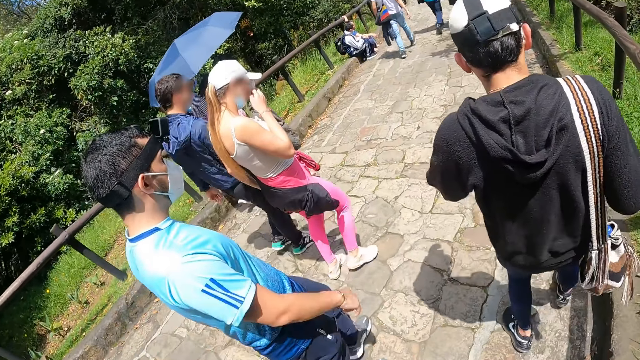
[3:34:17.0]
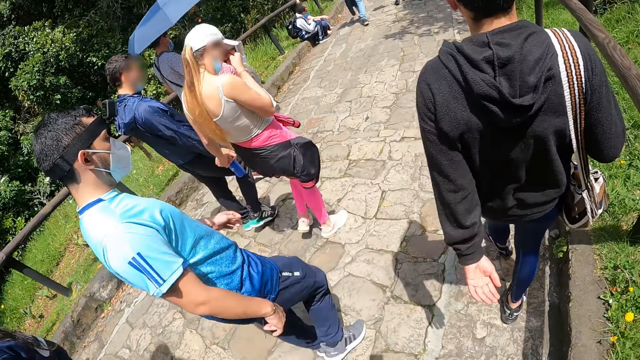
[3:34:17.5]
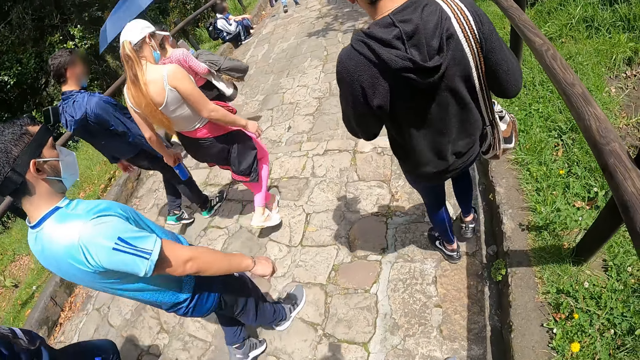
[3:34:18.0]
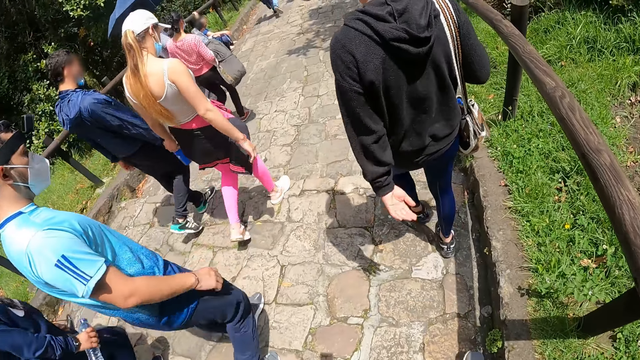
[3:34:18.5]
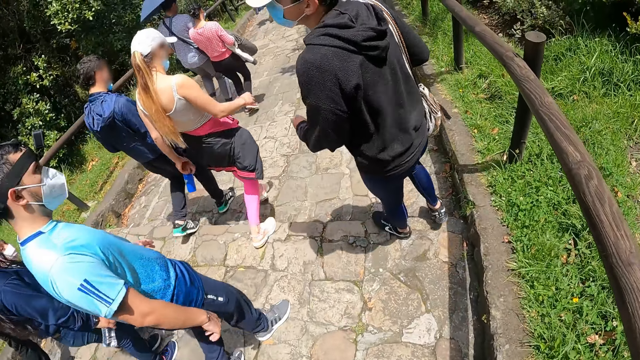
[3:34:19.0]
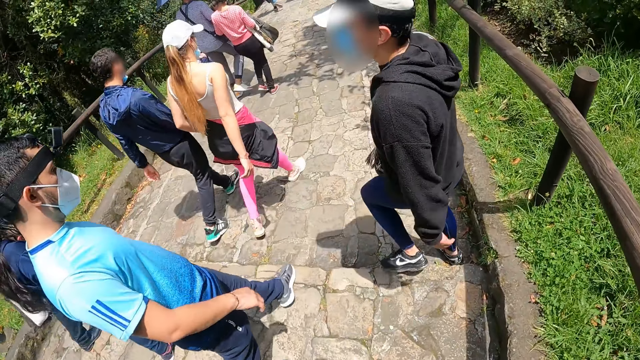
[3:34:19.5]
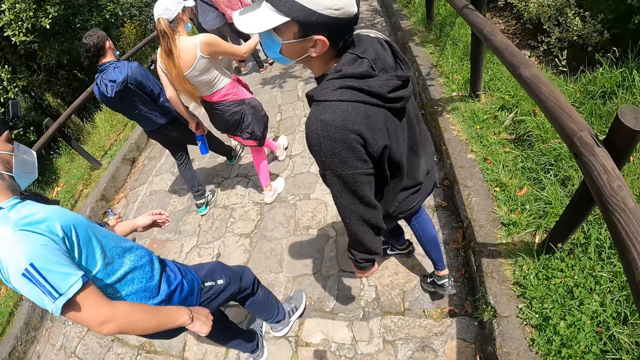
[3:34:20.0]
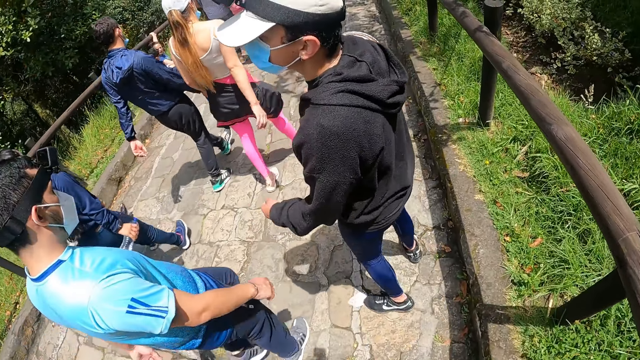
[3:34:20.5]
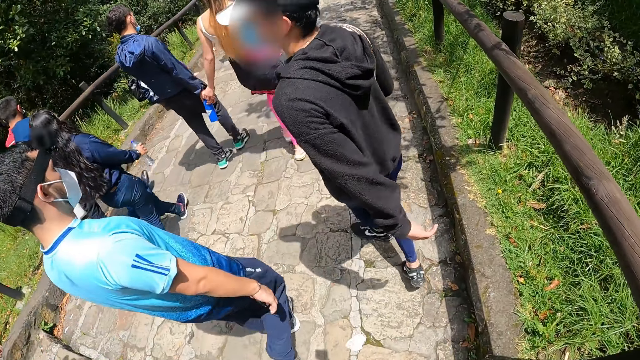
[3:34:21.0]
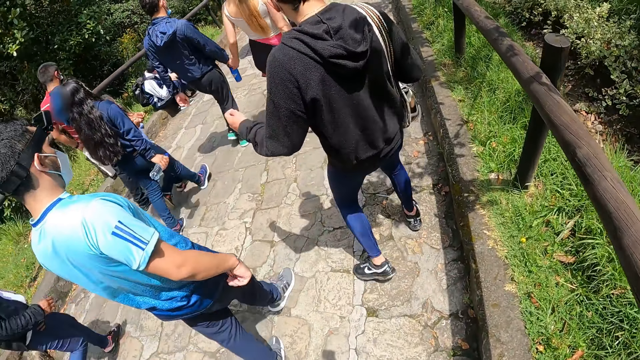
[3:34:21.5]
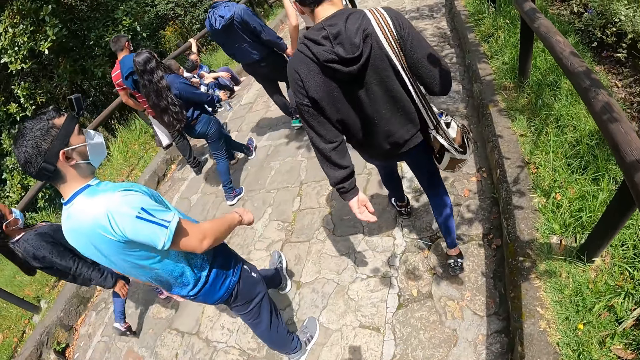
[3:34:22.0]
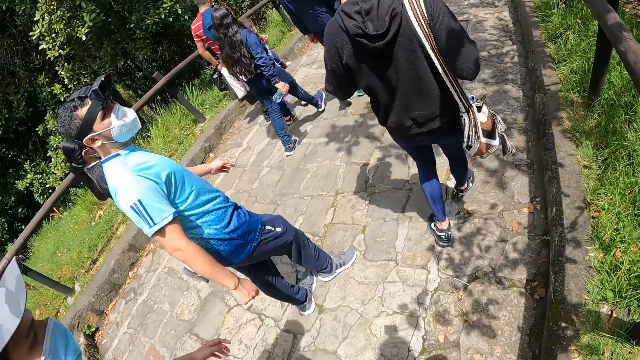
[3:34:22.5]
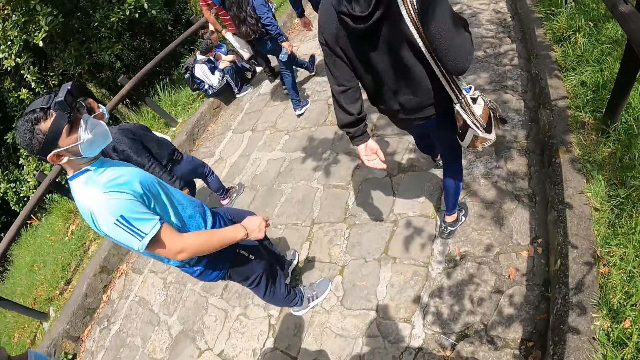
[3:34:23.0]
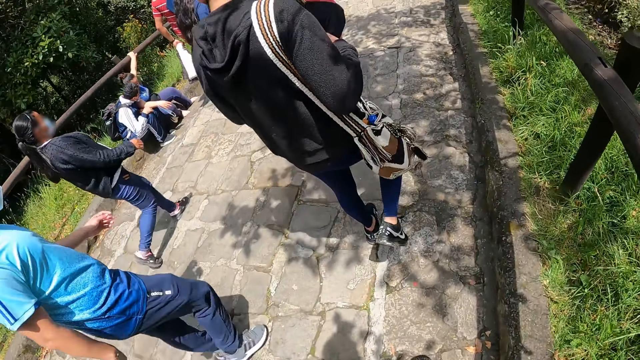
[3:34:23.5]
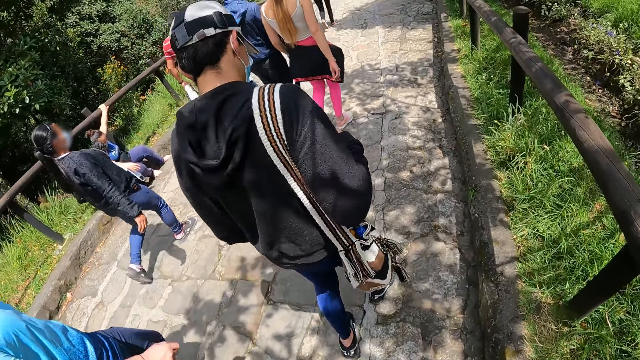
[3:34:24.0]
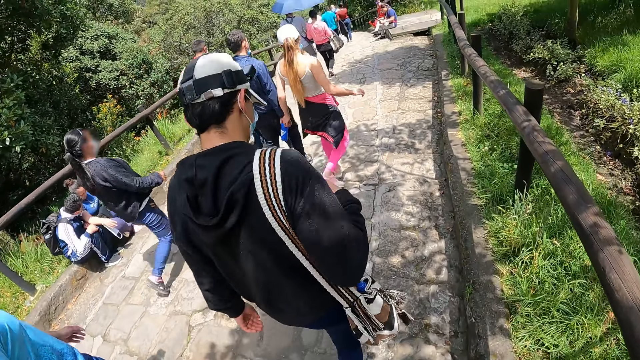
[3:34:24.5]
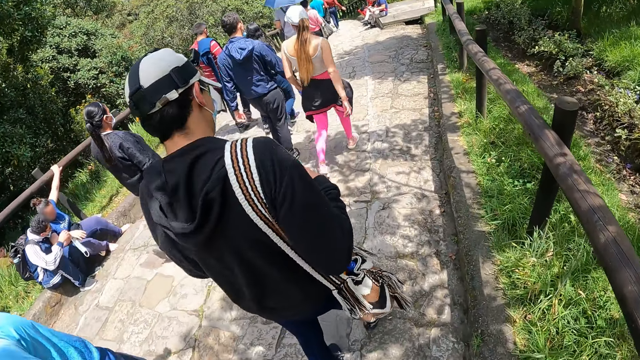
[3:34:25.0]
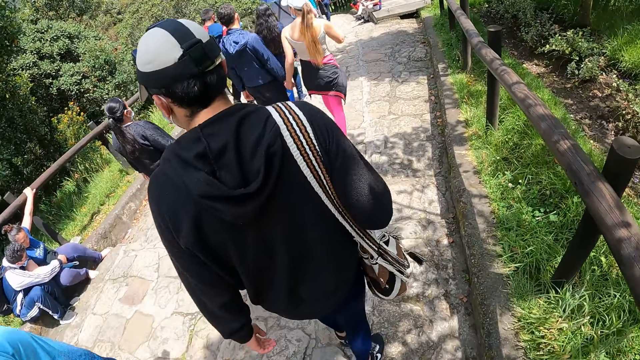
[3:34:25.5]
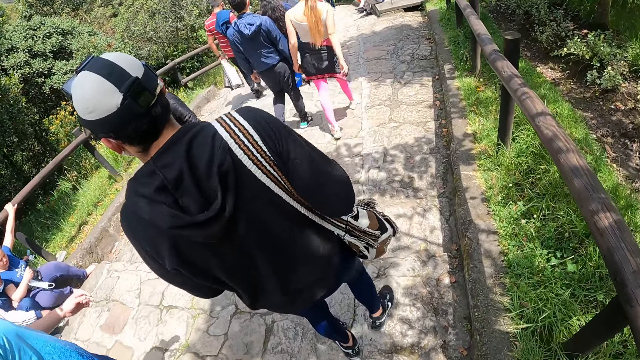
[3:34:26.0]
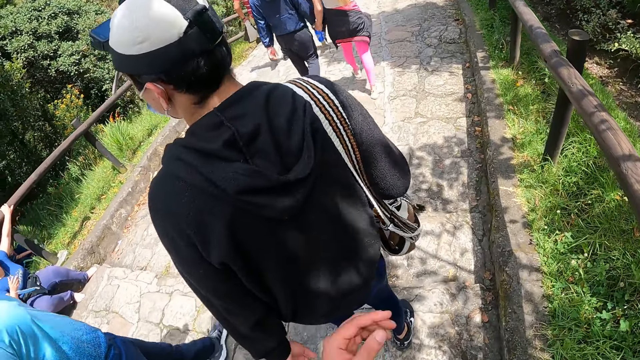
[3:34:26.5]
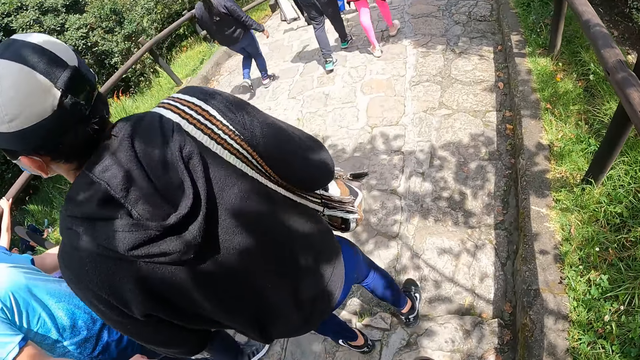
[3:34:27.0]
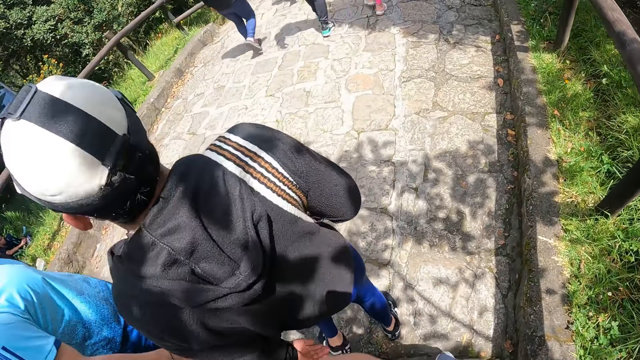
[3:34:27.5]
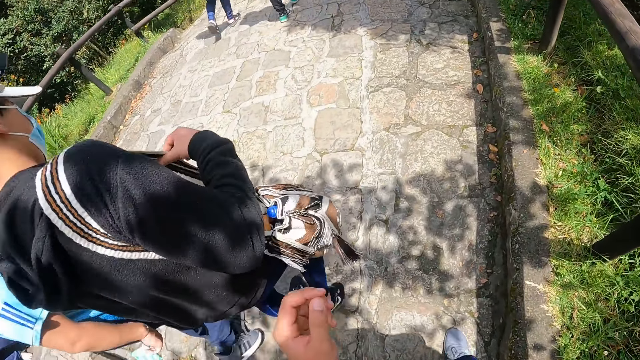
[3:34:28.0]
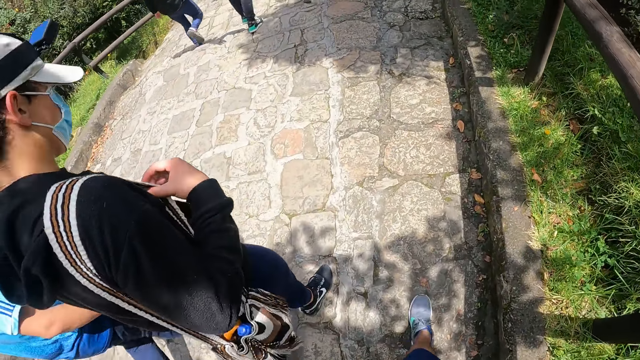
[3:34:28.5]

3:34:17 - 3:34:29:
The camera wearer looks at the colleagues.

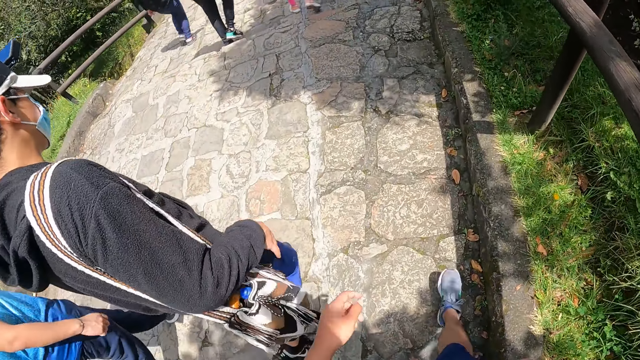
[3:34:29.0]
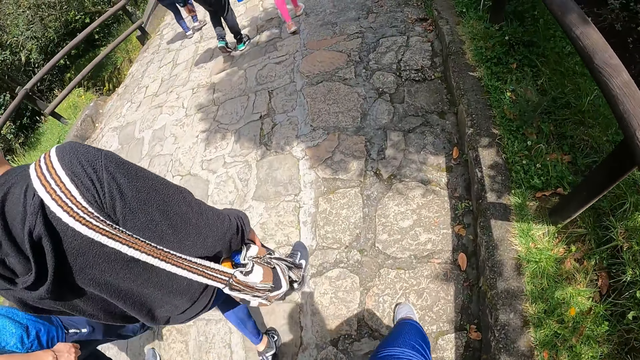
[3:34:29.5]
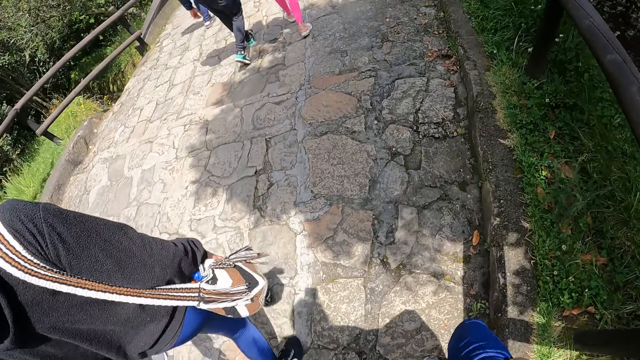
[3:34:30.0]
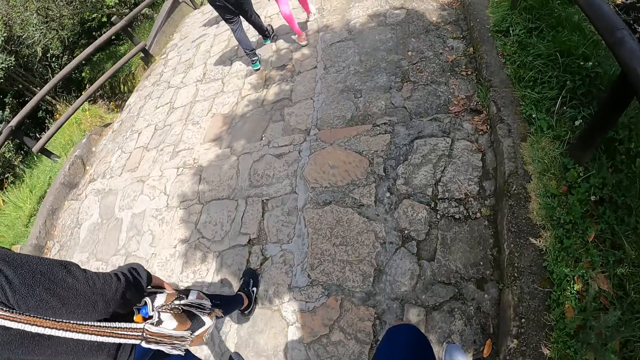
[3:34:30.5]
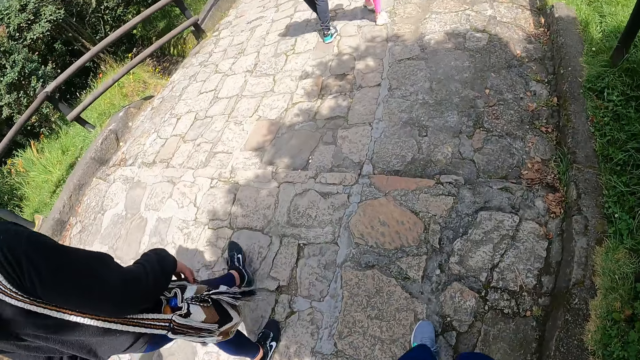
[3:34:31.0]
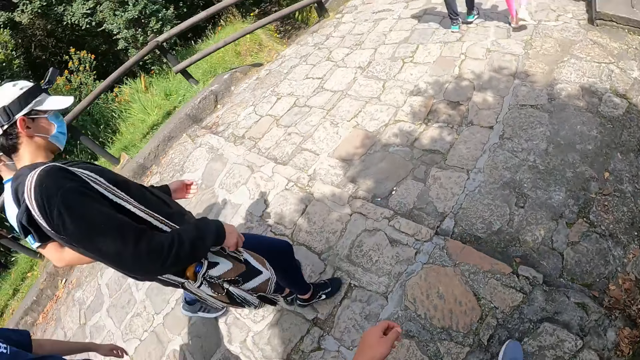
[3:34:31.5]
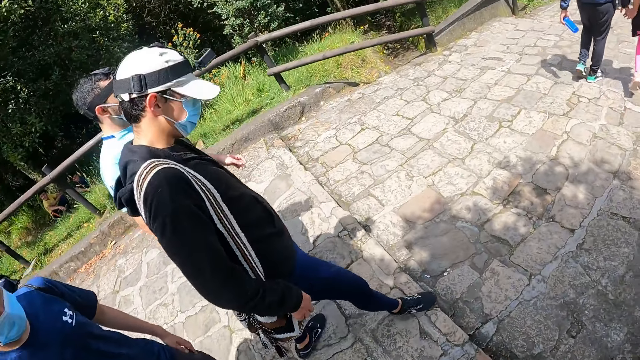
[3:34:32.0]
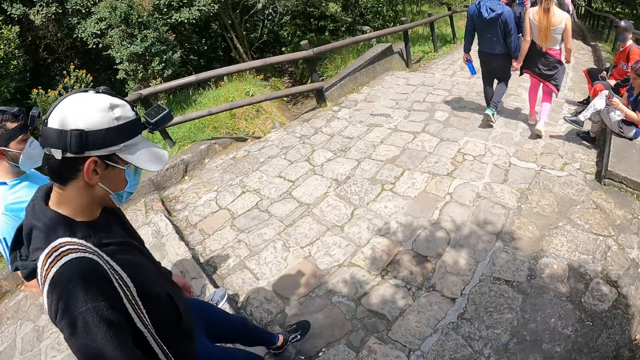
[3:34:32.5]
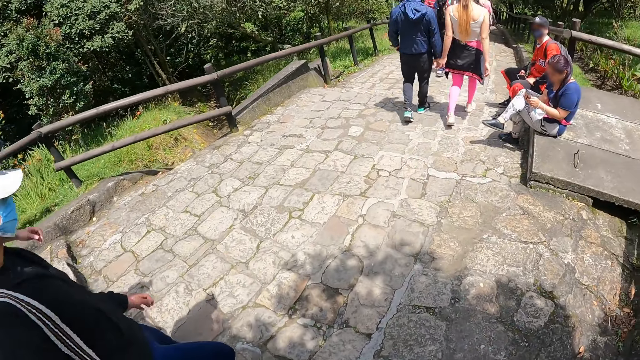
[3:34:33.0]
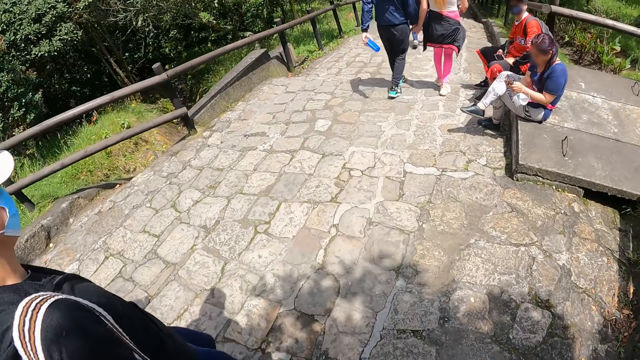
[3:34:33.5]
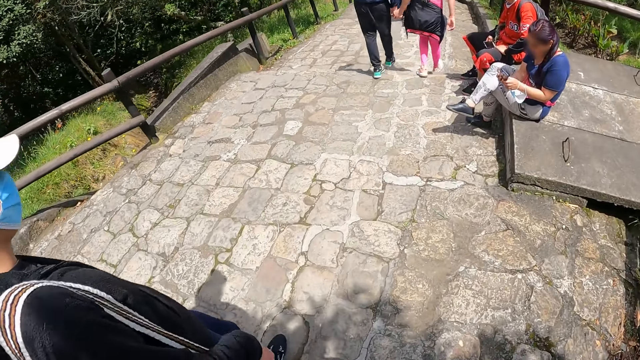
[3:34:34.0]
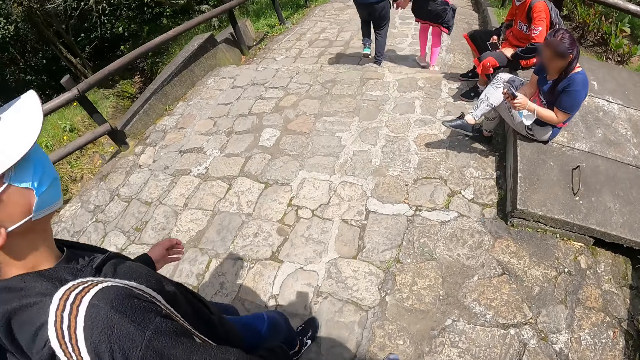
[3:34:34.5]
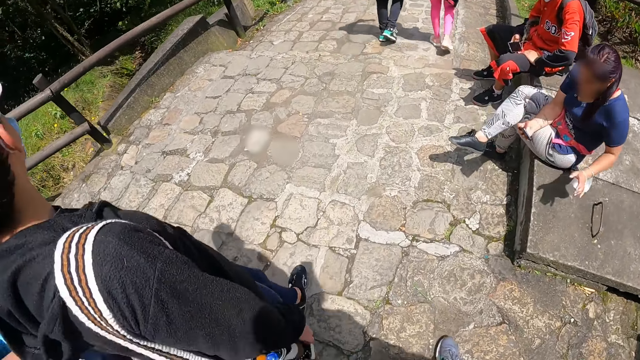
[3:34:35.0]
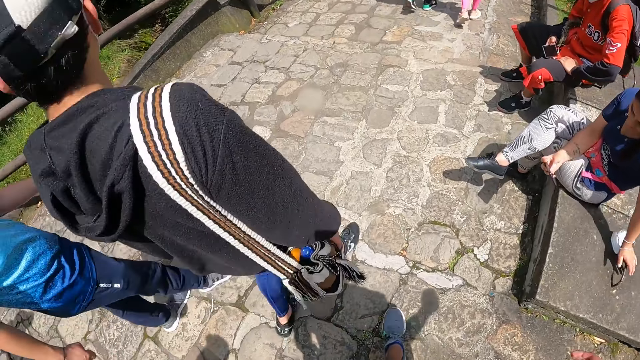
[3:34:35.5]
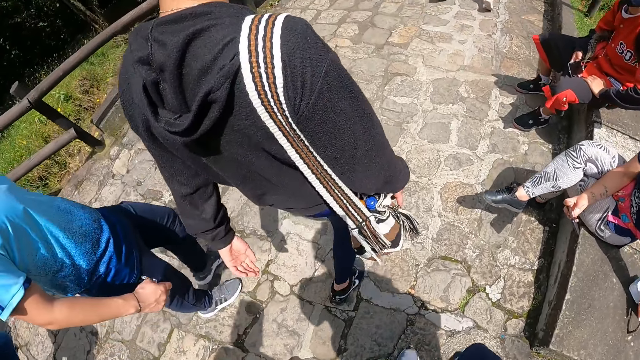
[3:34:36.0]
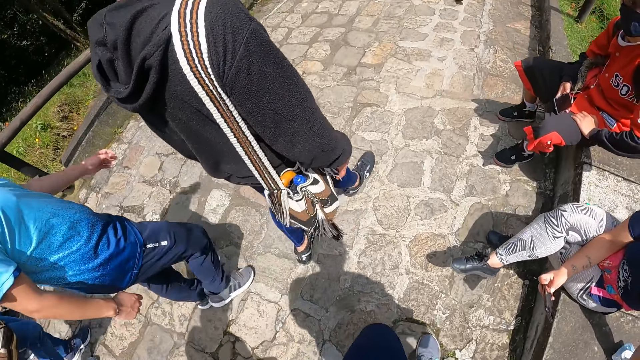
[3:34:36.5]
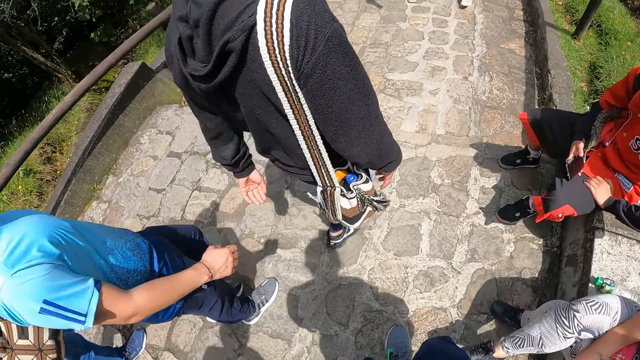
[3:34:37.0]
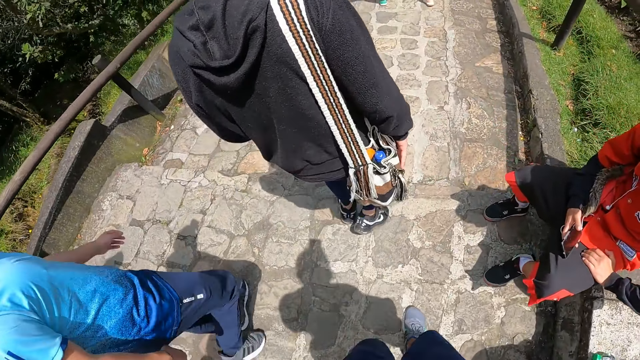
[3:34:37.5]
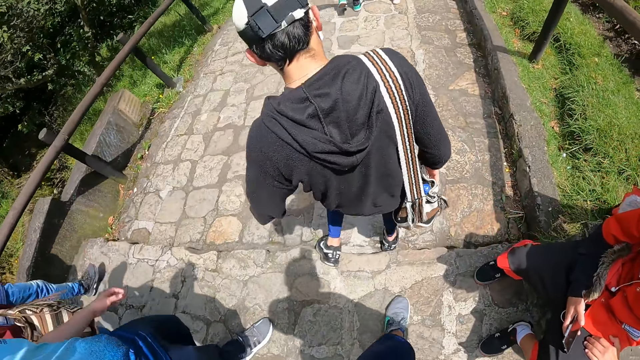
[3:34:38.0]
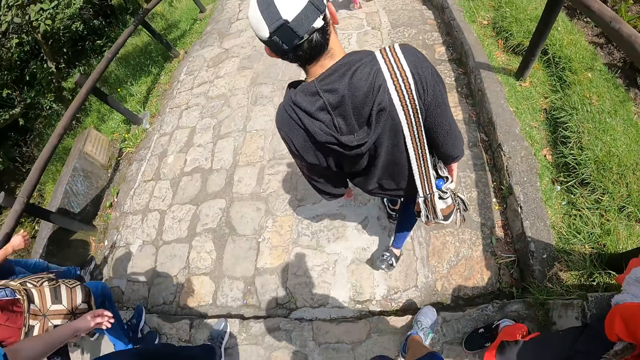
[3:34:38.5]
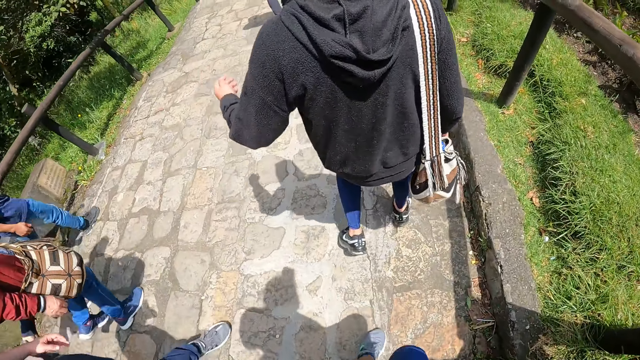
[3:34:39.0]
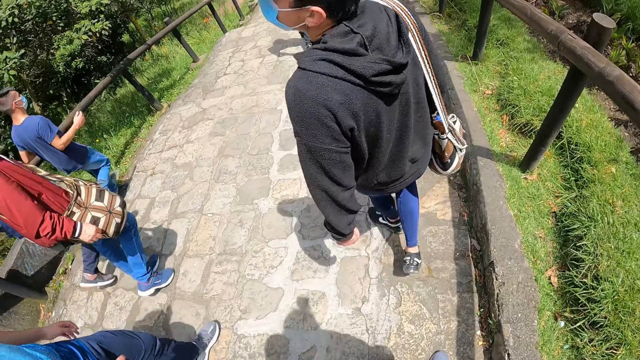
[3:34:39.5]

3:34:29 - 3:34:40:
The camera wearer walks beside the colleagues.
